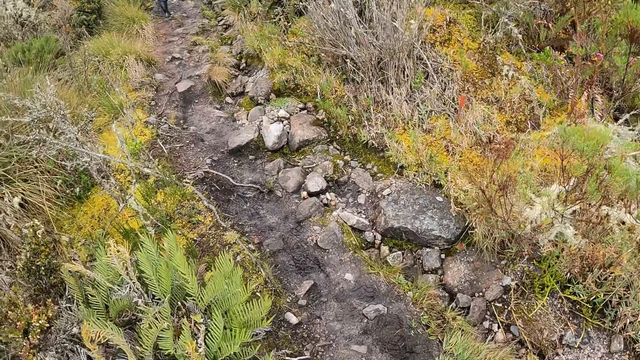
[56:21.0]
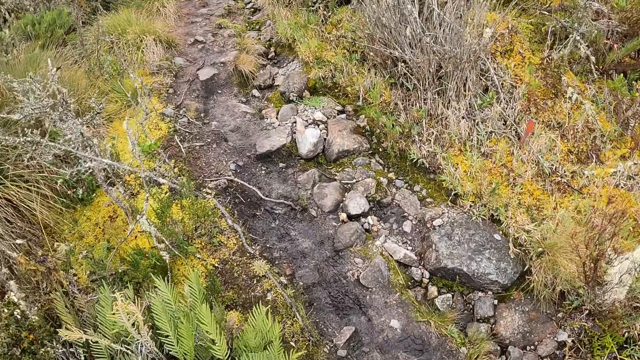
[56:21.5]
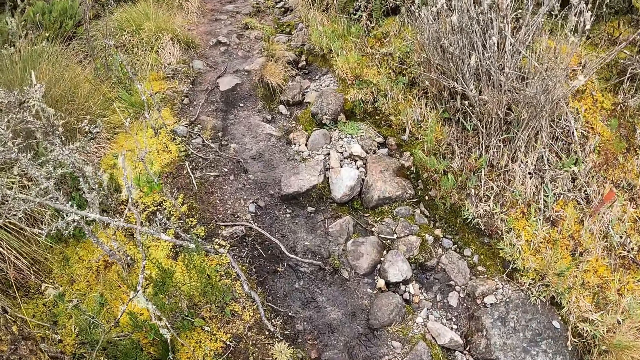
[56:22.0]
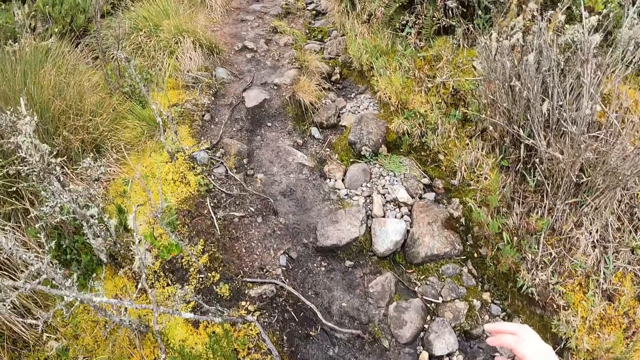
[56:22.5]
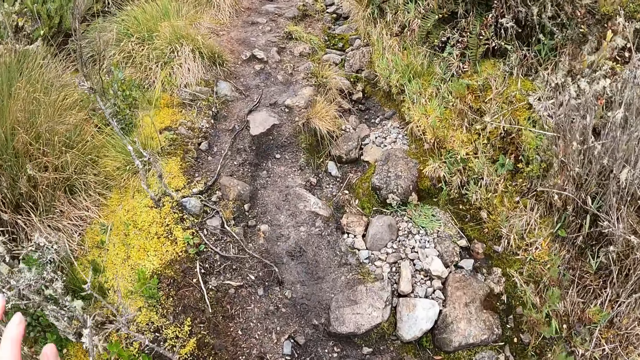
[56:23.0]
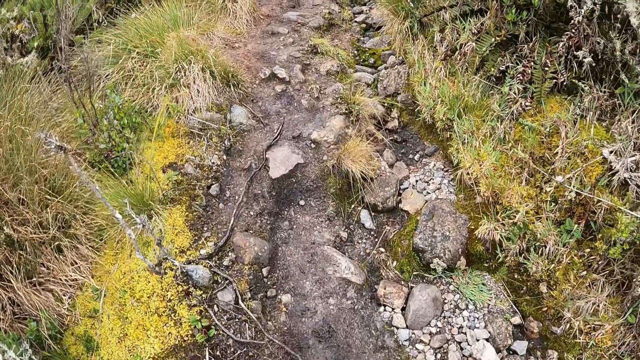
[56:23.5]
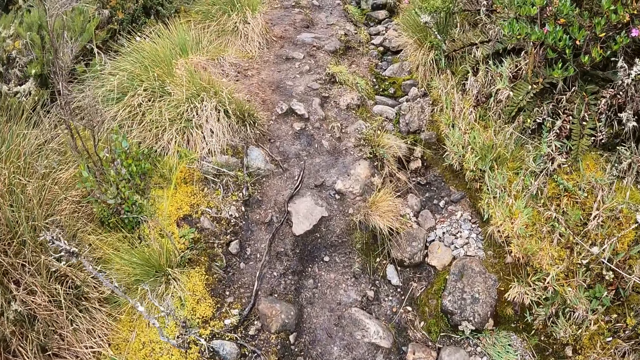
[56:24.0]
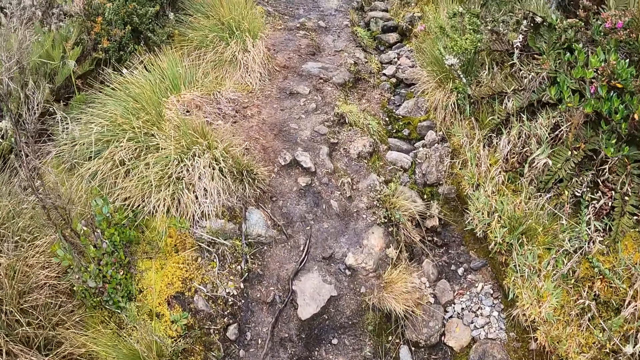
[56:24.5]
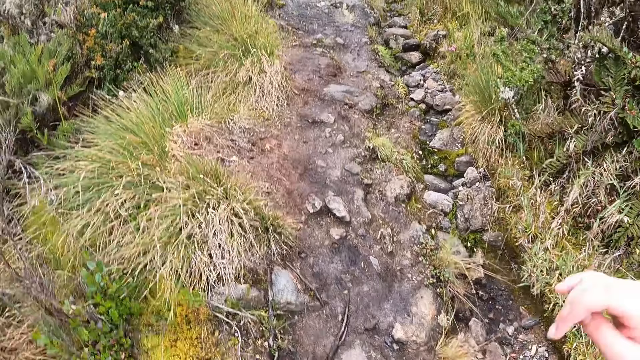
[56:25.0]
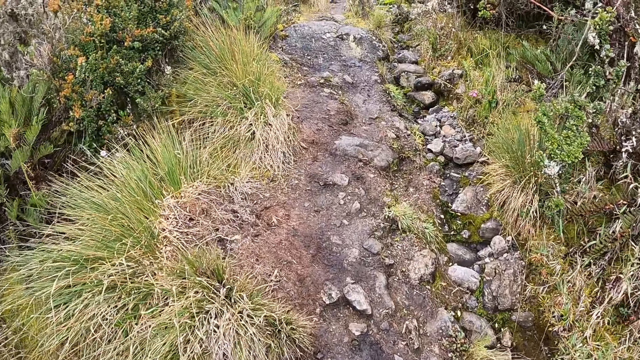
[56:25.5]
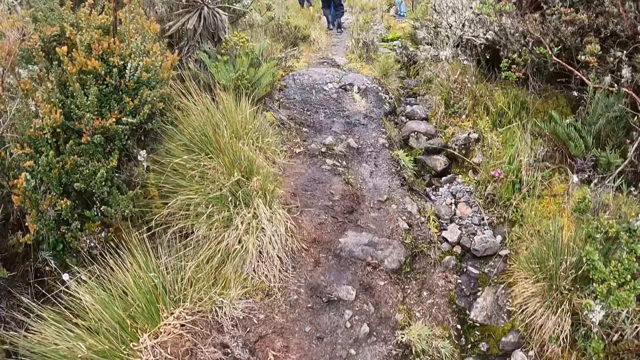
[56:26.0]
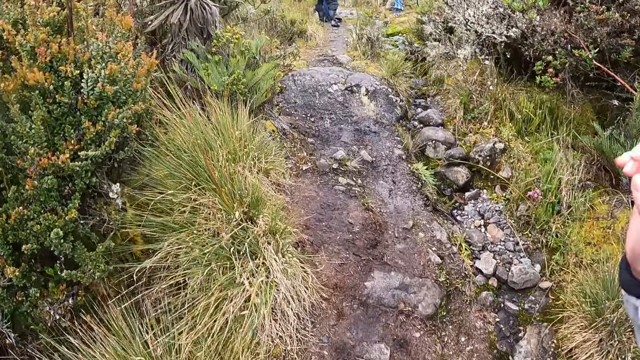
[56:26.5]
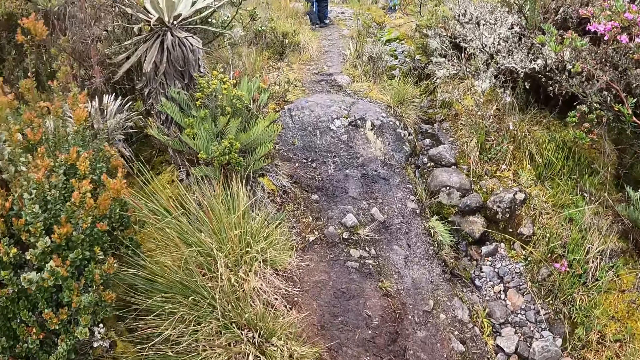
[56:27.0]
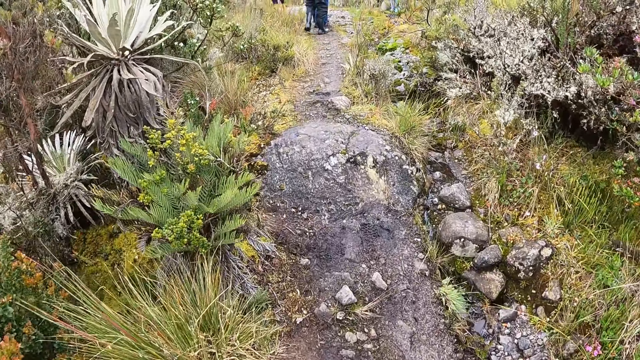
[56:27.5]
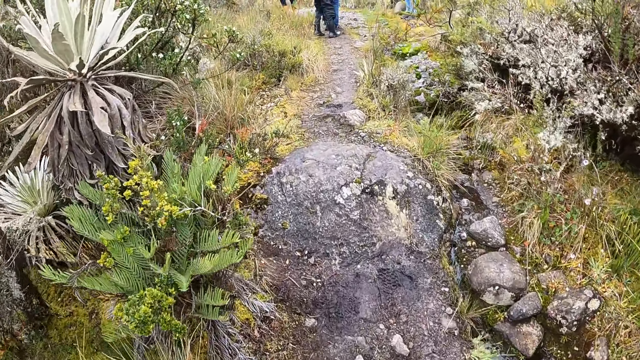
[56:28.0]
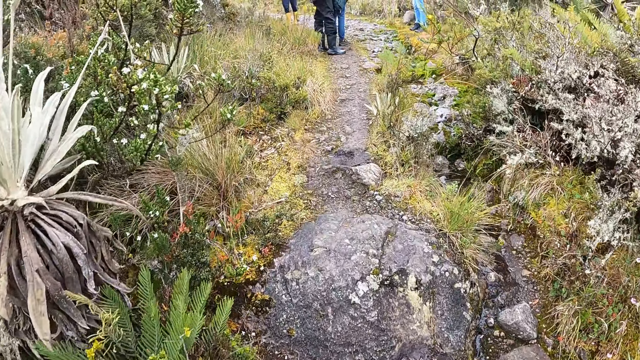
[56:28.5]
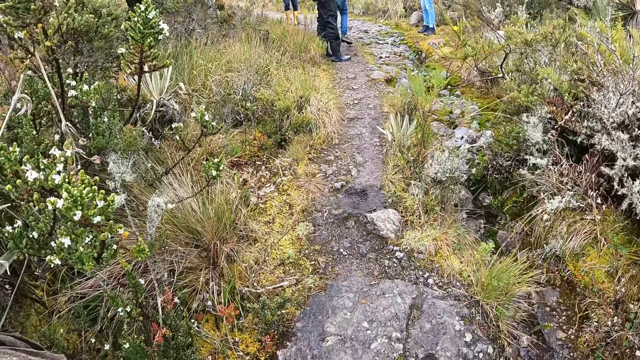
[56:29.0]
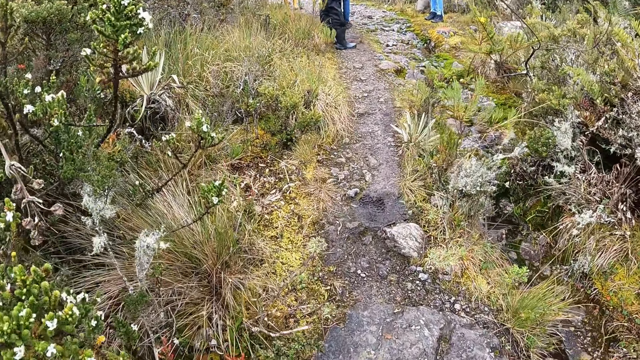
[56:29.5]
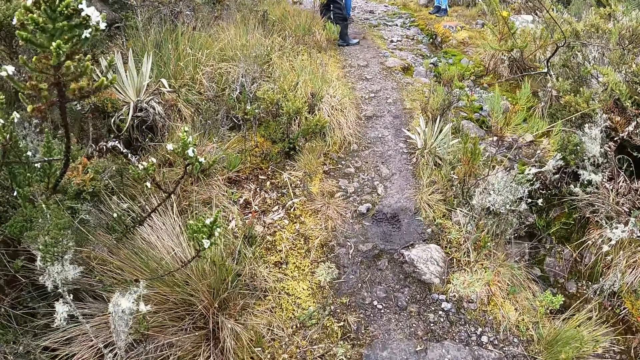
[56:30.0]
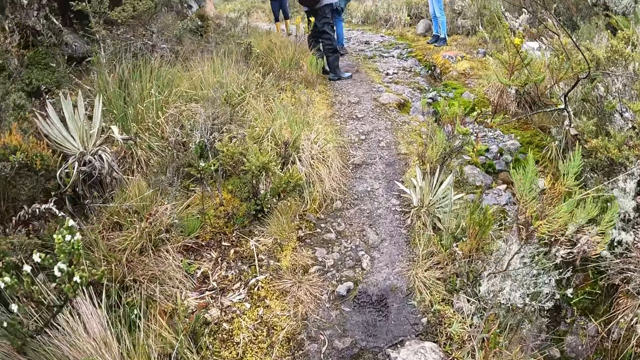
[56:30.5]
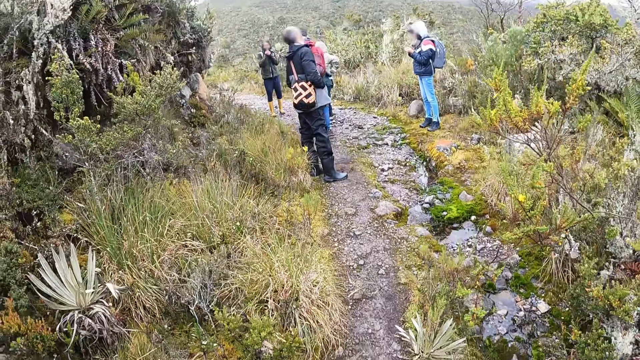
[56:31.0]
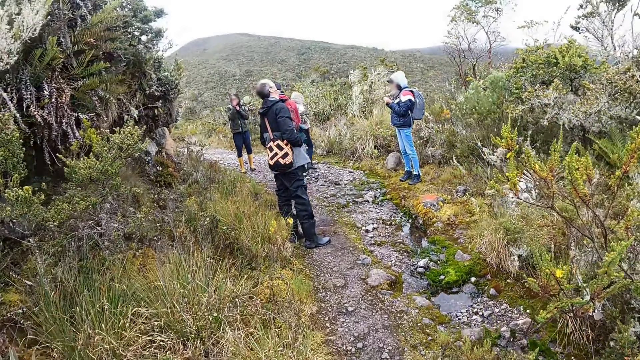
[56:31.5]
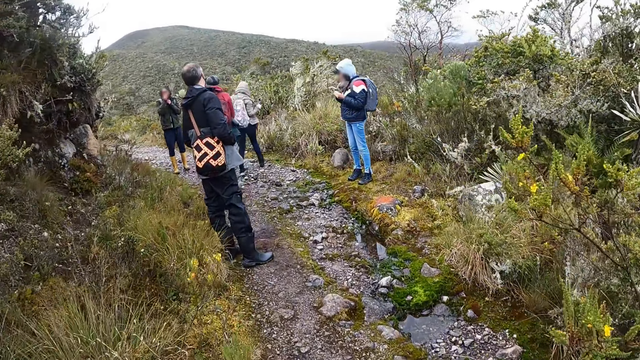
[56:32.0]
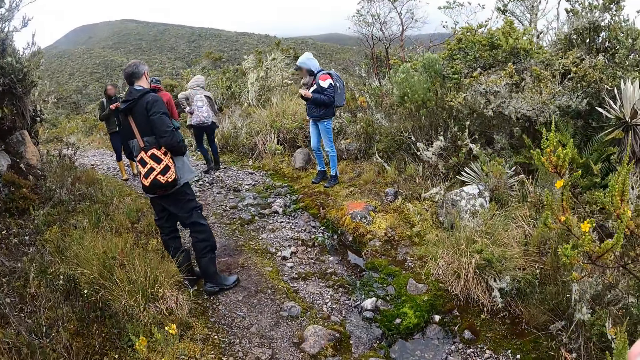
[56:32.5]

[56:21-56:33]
The camera wearer walks on the mountain. They swing the left hand. They swing the right hand. They walk on the mountain.

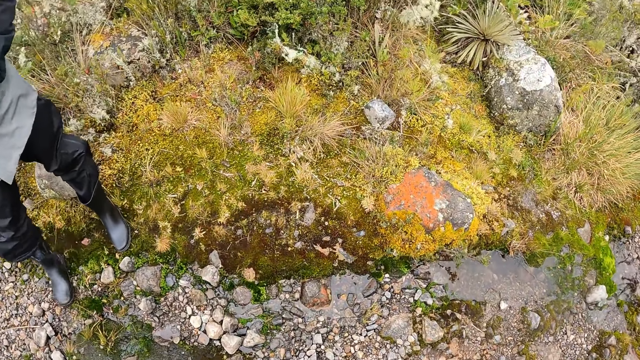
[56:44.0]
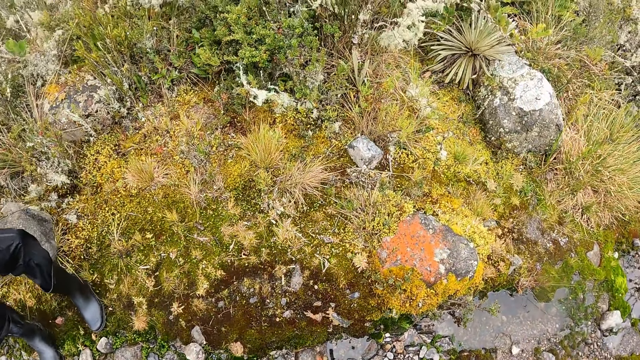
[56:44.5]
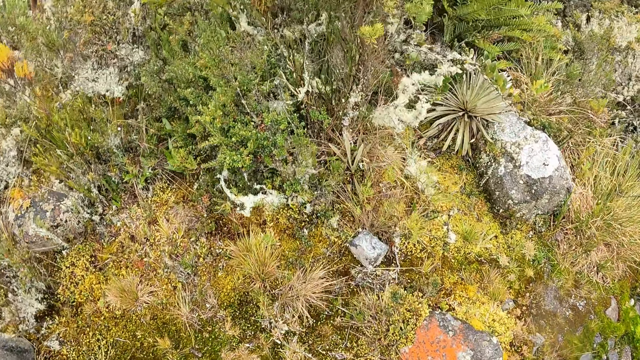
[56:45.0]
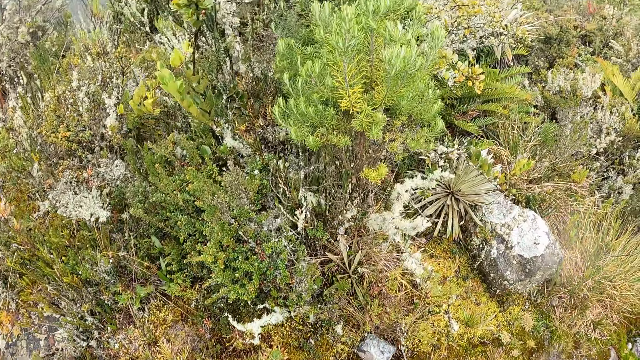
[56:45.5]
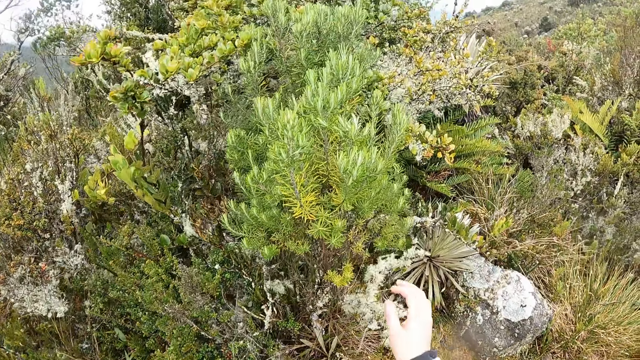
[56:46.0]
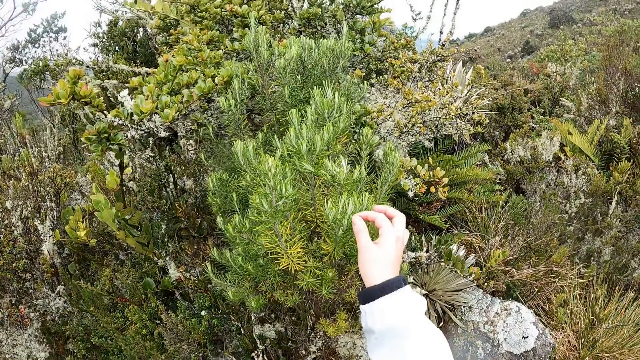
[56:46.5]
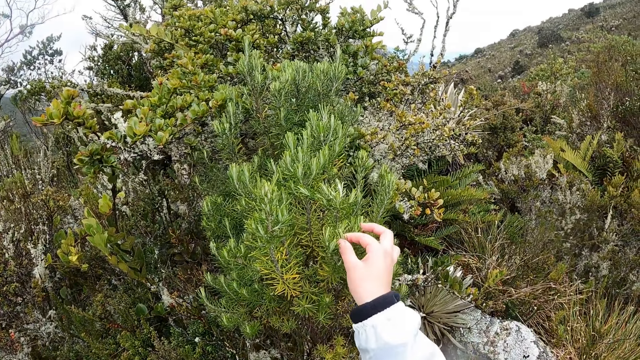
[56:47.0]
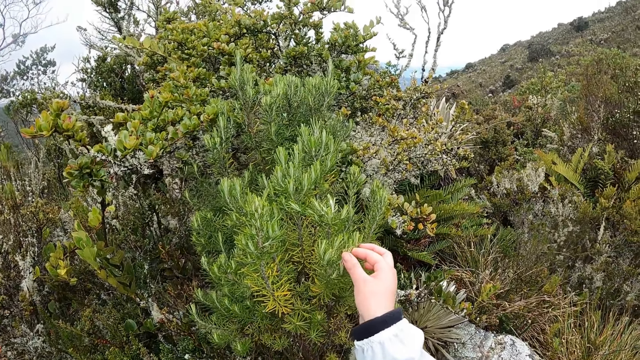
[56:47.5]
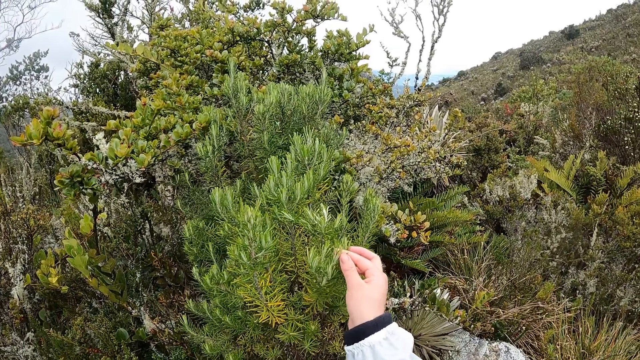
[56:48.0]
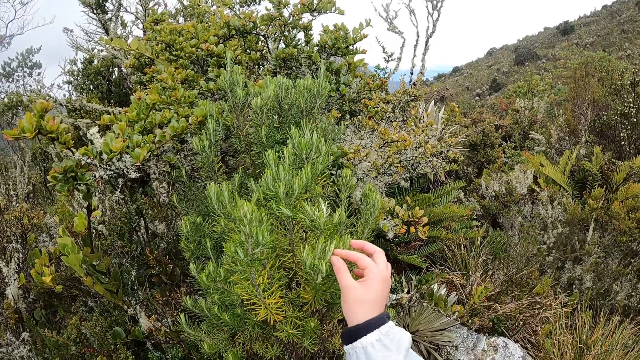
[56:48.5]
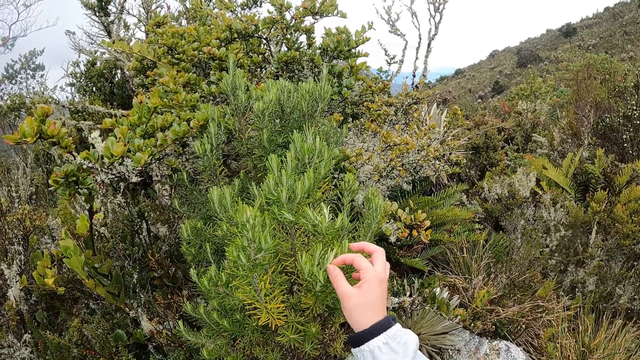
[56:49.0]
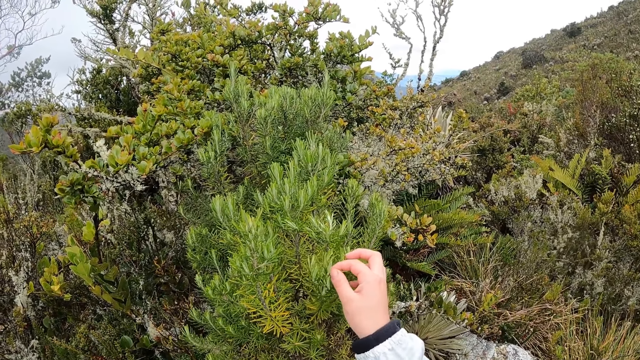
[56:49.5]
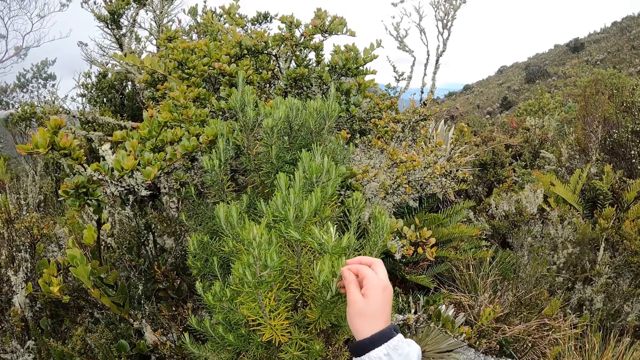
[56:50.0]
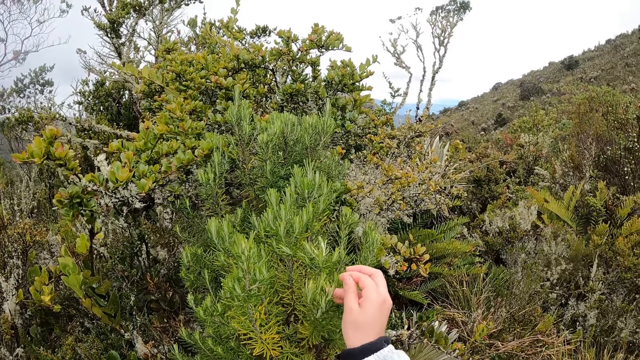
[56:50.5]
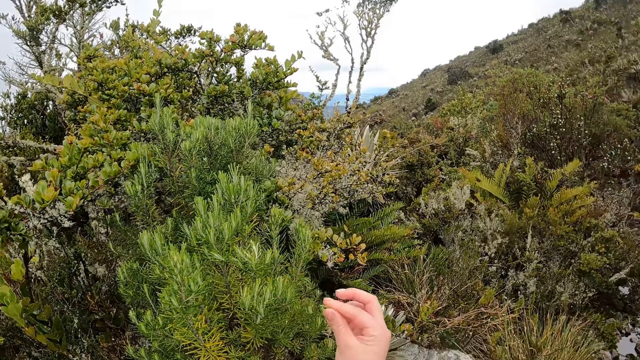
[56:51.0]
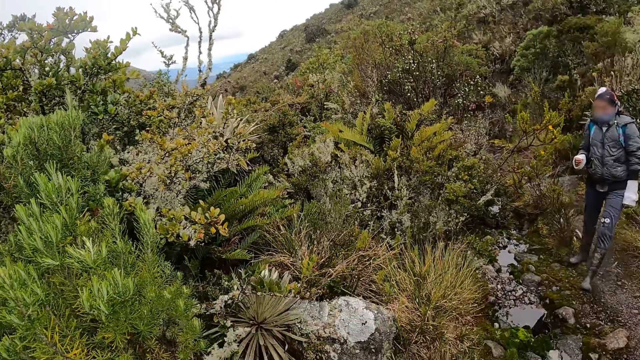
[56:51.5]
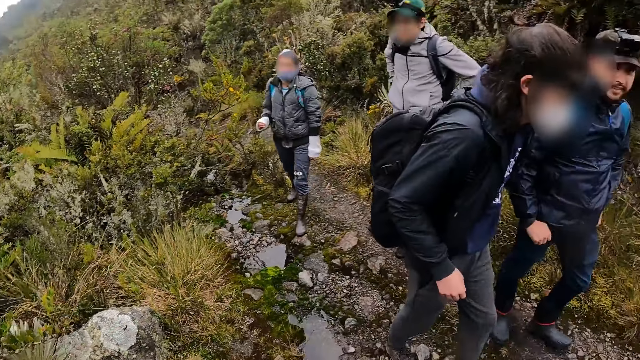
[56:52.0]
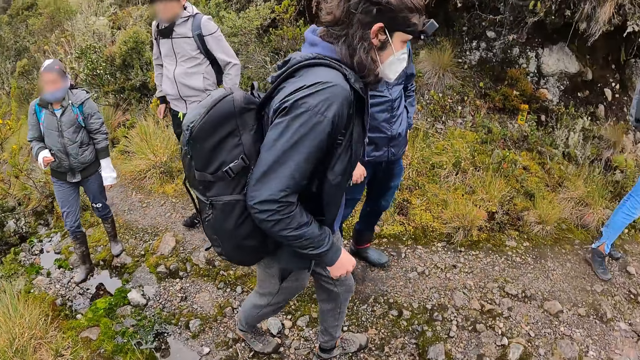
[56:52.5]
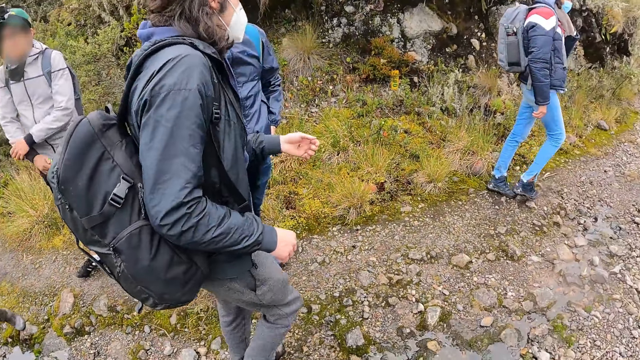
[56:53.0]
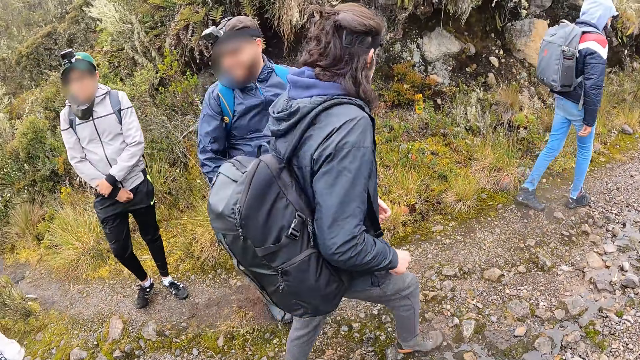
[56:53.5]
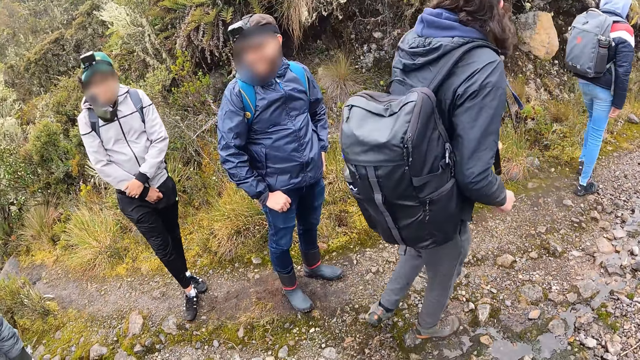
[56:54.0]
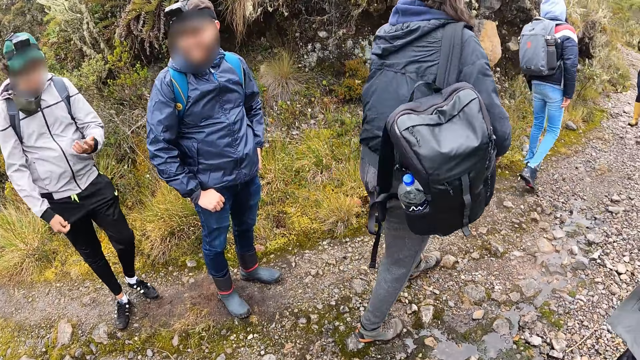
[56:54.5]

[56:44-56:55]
The camera wearer looks around the mountain. She plucks a leaf. She feels a flower on a shrub along the path with her right hand. She plucks the flower from the shrub with her right hand.
